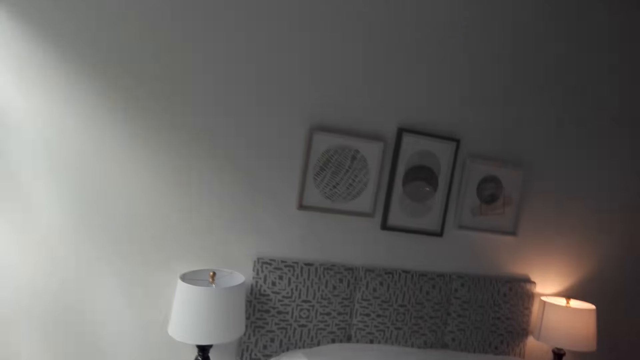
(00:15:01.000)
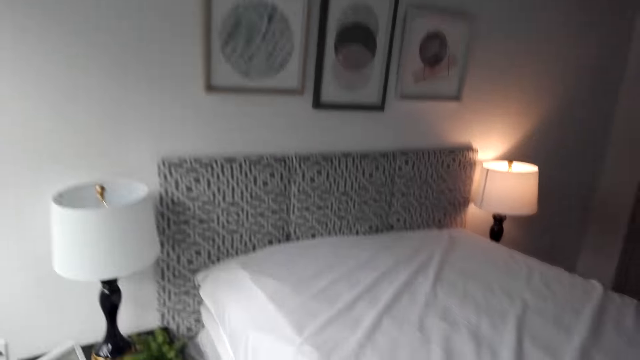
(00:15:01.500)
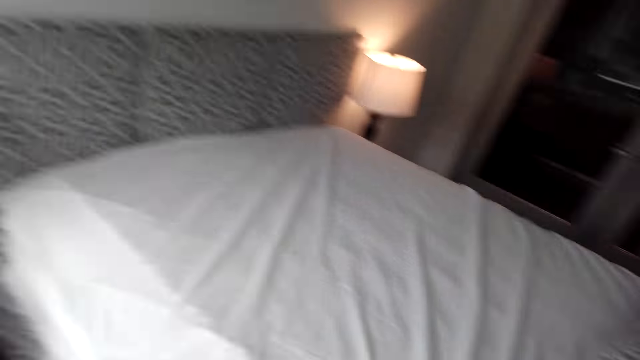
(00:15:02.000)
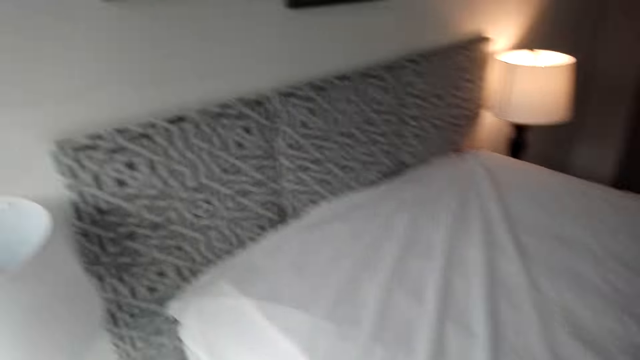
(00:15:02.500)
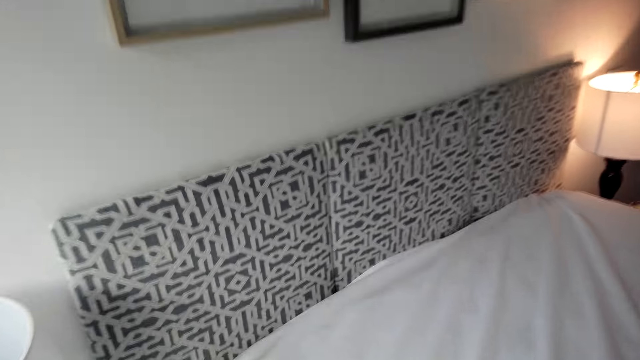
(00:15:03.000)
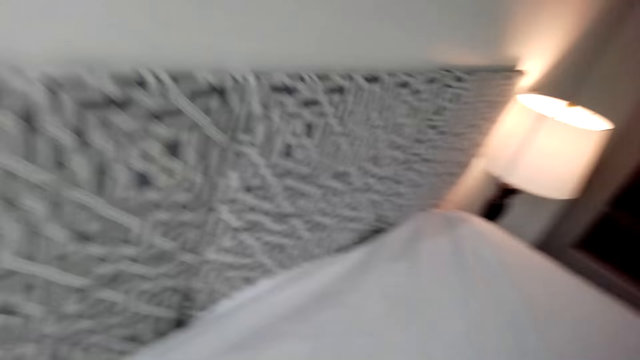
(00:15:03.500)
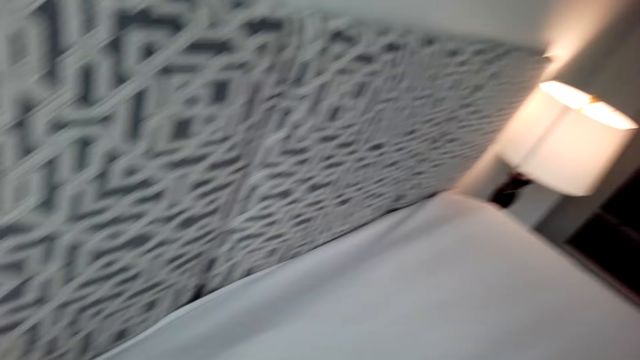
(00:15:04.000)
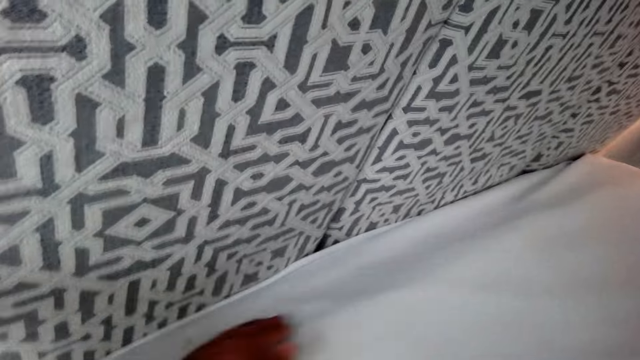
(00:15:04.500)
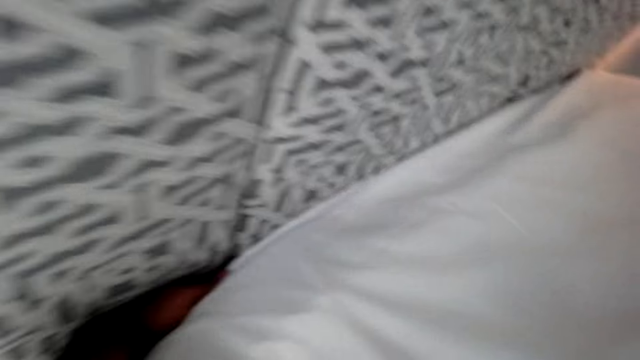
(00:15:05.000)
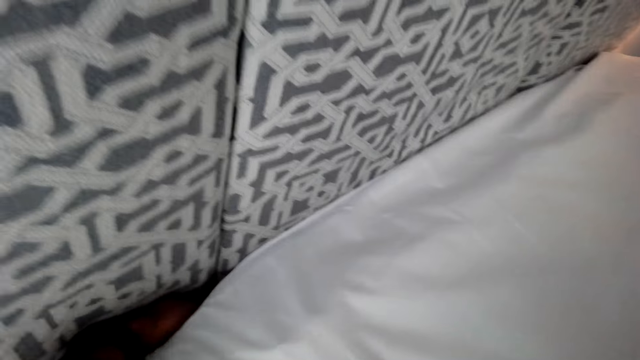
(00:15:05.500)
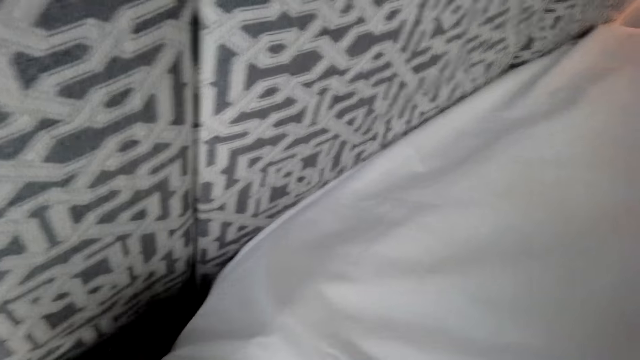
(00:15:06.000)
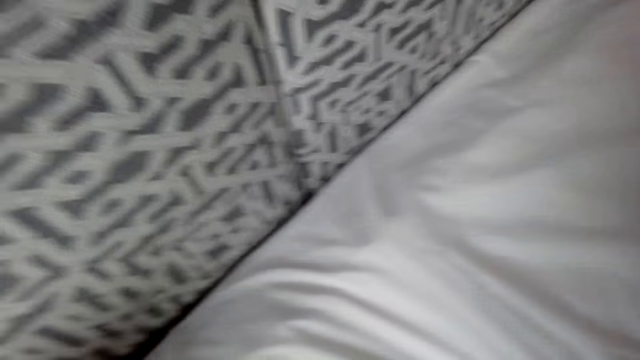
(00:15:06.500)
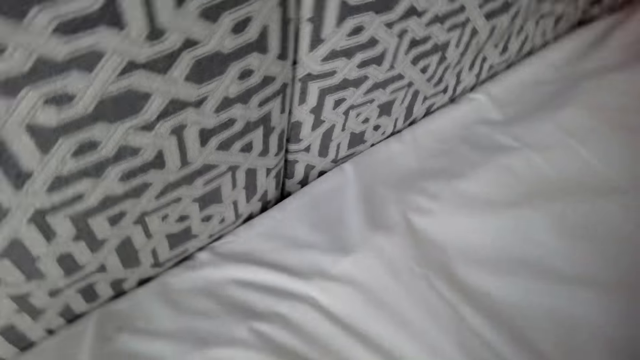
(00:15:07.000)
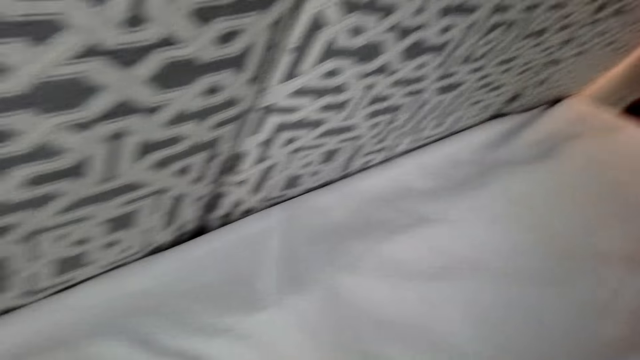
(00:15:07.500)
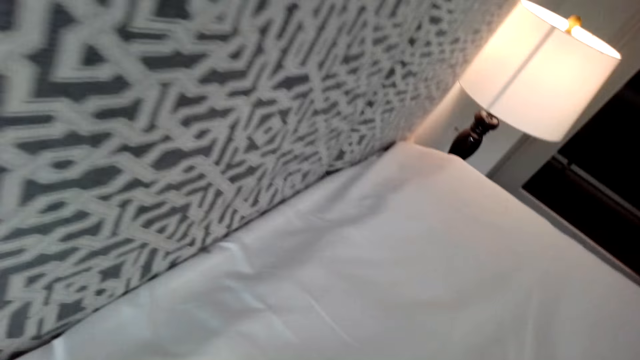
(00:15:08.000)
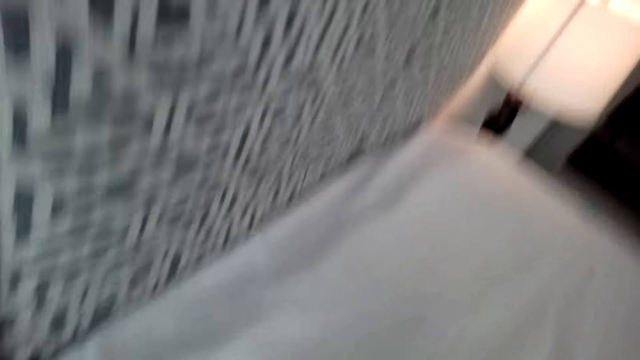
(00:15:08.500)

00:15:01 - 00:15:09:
The camera wearer spreads the bed. They straighten the bedsheet.

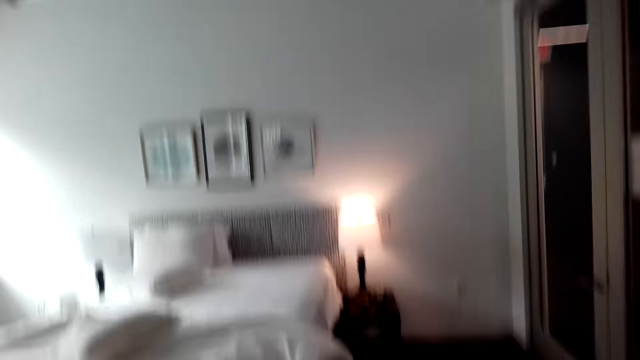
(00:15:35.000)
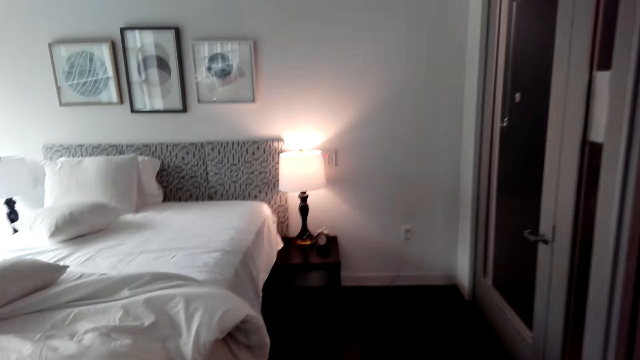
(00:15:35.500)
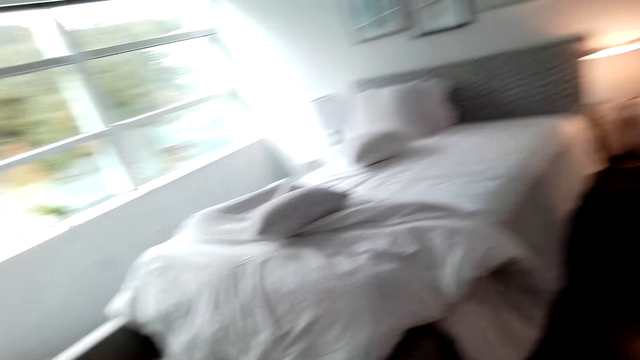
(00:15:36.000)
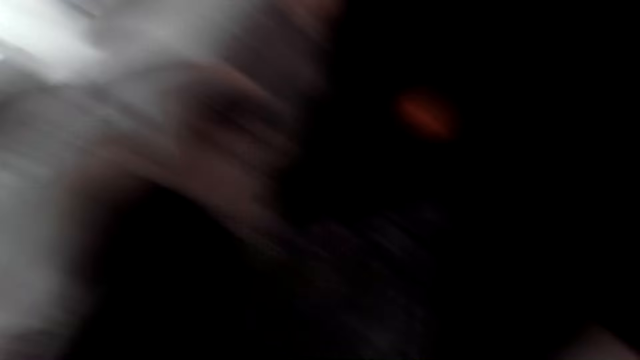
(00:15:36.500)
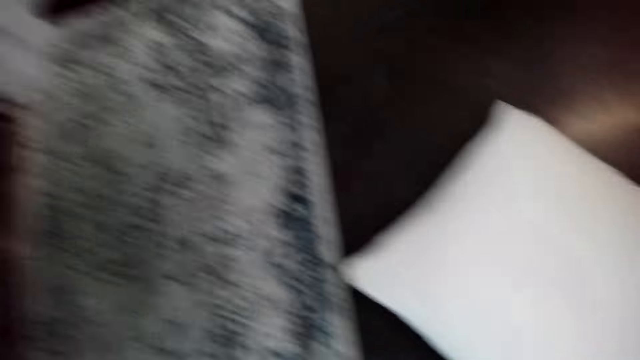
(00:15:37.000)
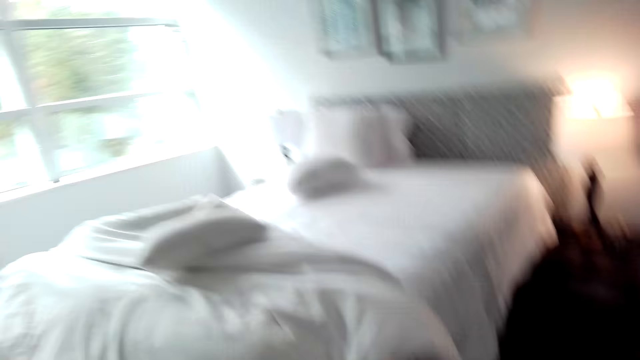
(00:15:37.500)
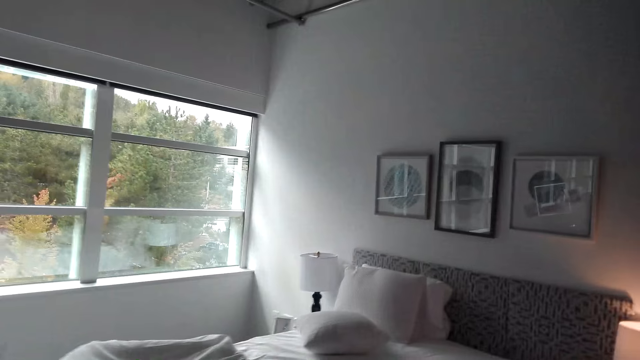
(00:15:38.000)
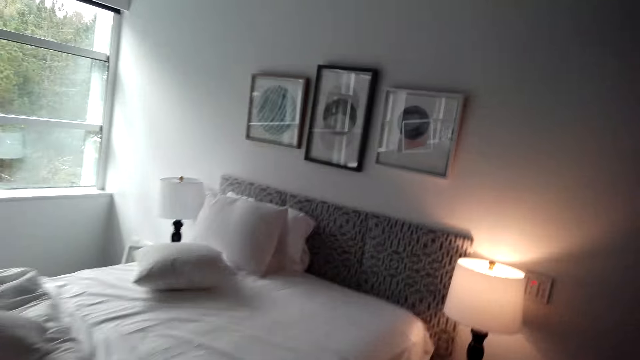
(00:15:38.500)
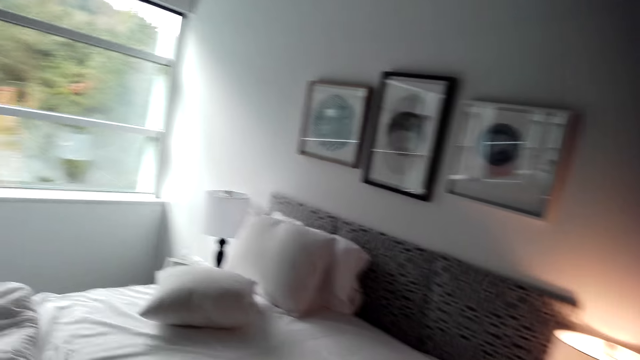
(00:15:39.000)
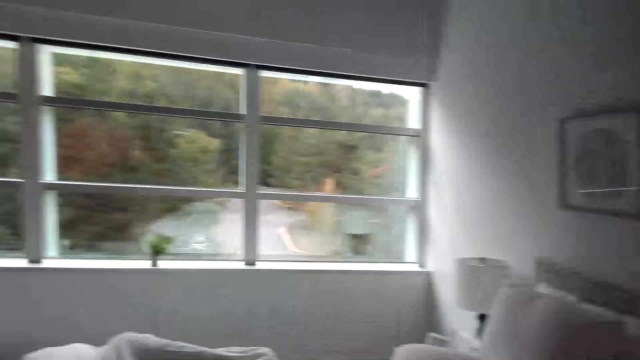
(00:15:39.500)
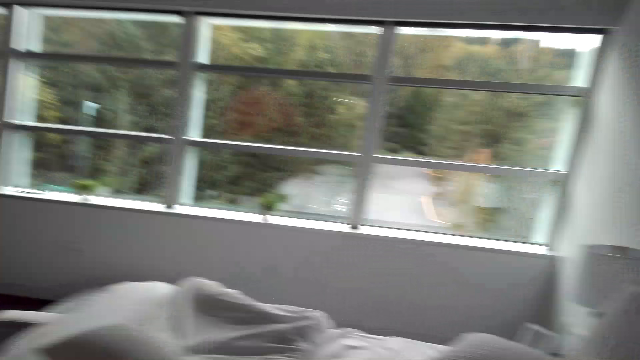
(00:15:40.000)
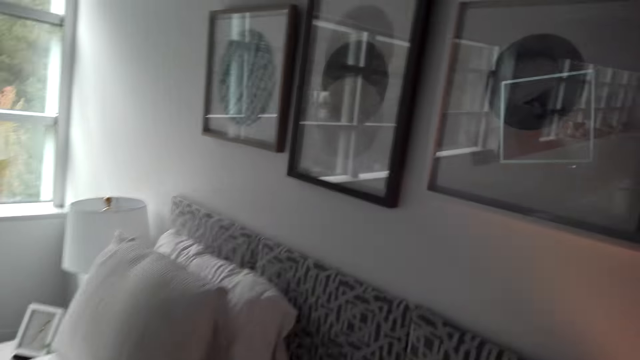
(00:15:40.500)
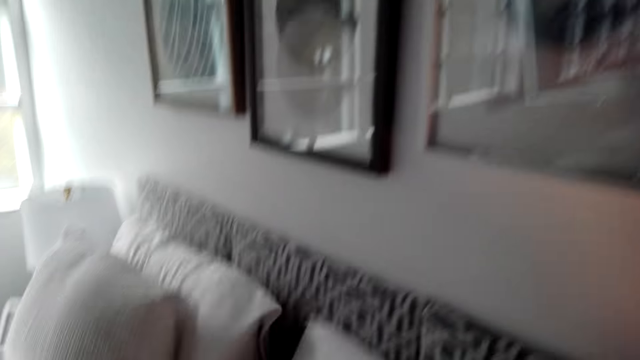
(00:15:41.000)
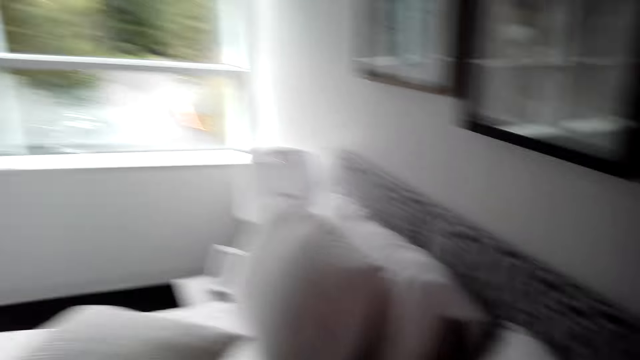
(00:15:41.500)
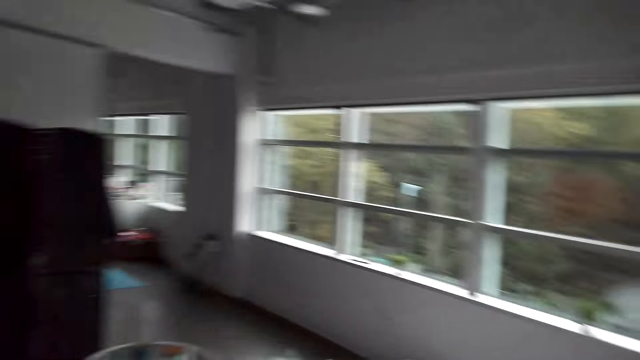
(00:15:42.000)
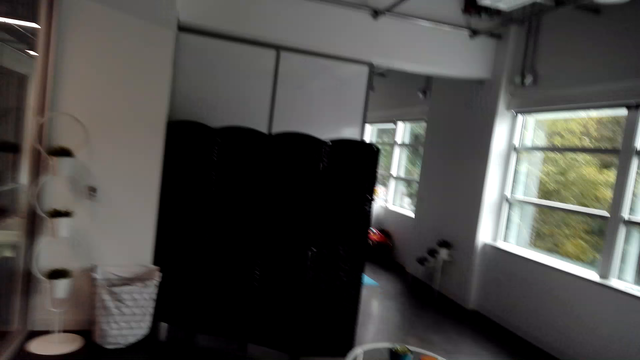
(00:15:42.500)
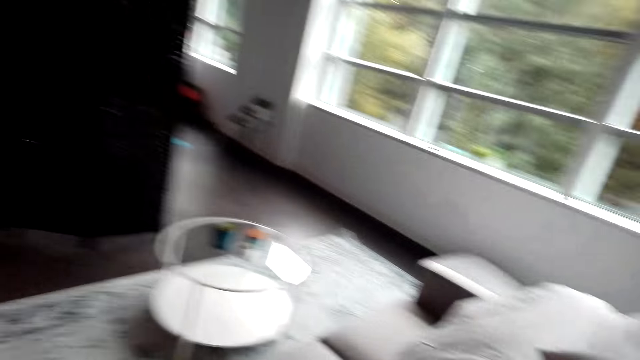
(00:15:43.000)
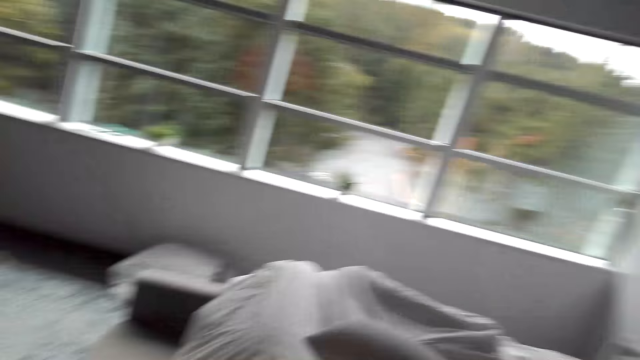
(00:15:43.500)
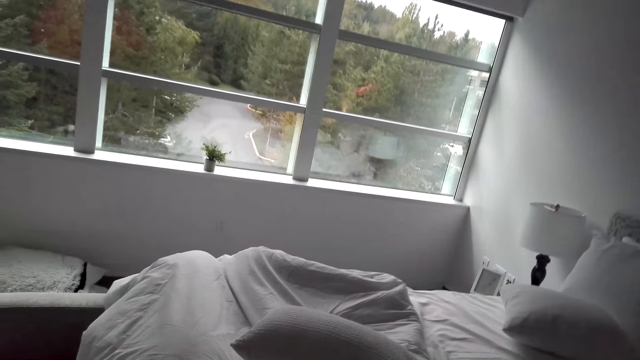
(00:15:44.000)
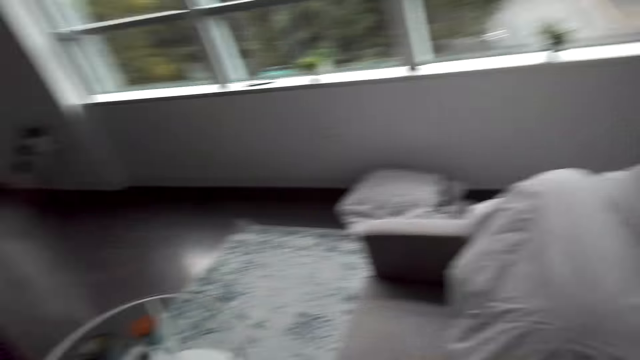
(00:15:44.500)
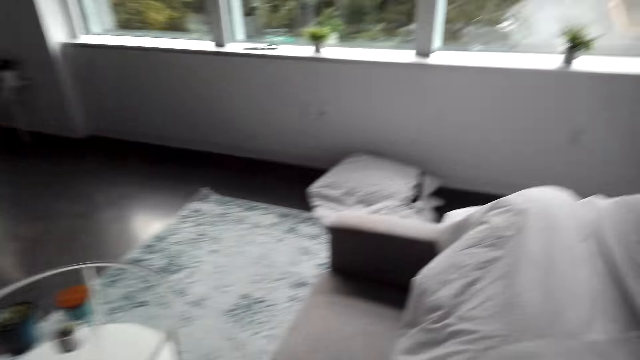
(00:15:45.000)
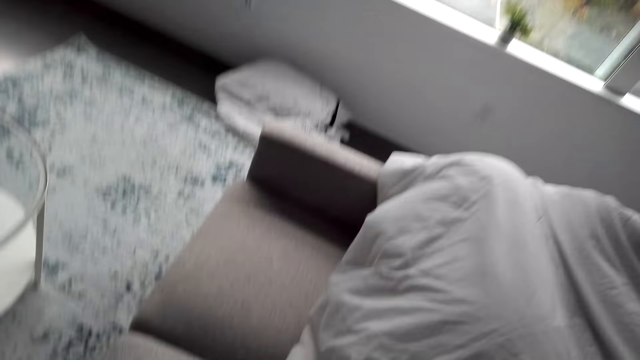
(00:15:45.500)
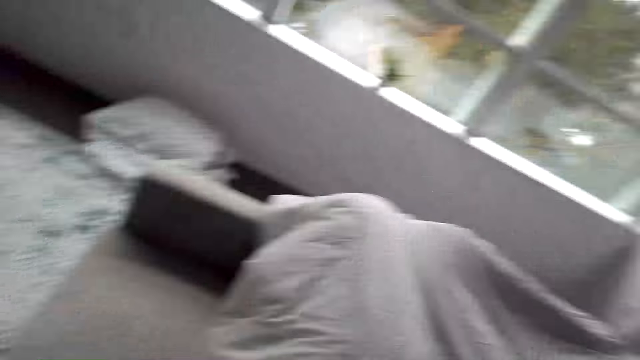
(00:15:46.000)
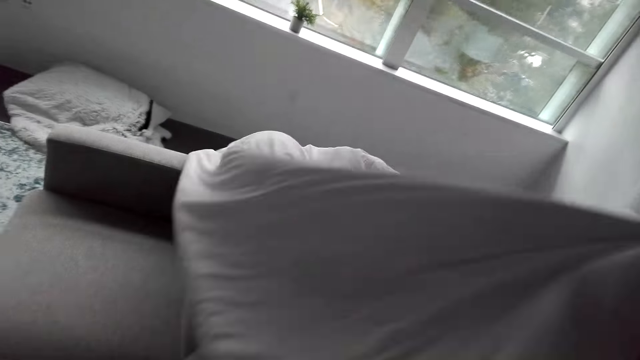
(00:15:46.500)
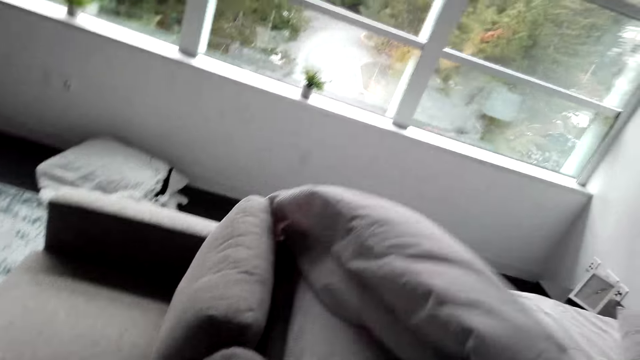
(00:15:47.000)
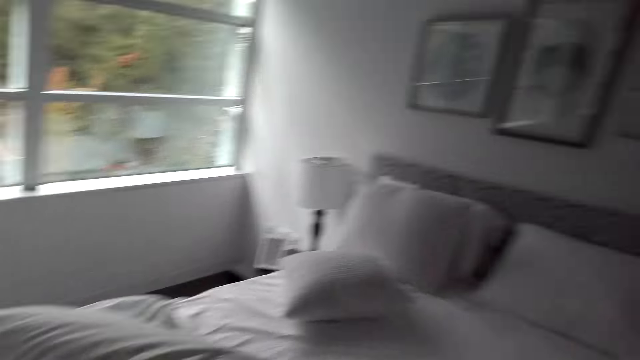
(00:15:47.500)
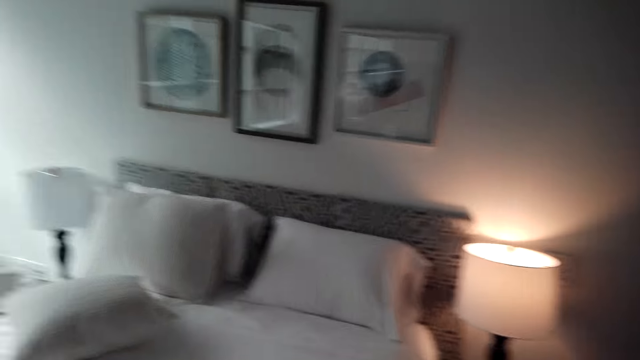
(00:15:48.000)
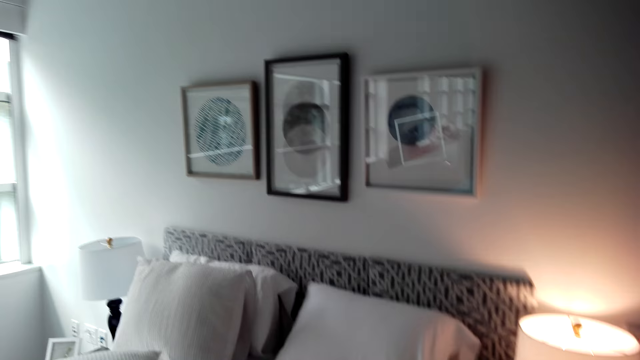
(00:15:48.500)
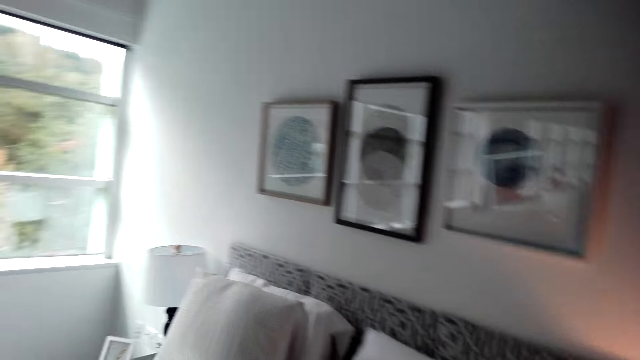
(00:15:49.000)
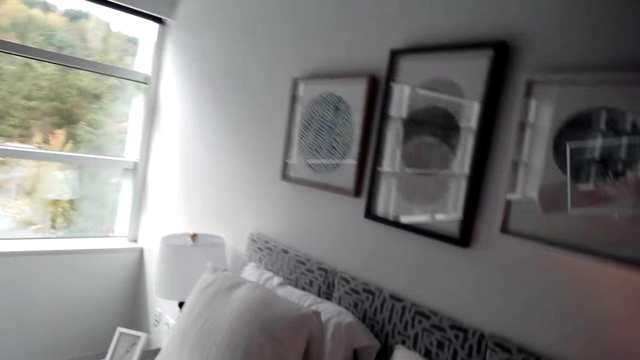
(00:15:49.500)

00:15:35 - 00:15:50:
The camera wearer picks up the pillow. They move in the room. They place the pillow on the bed. They throw the bed pillow to the bed. They move in the room. They spread the bed. They take a duvet. They move in the room.
